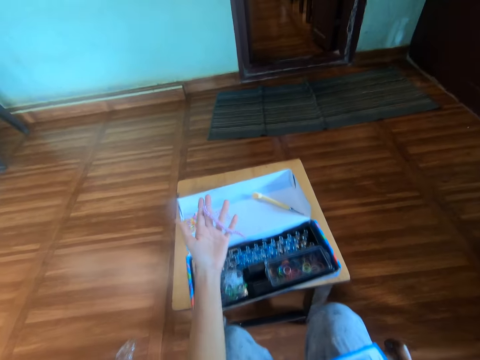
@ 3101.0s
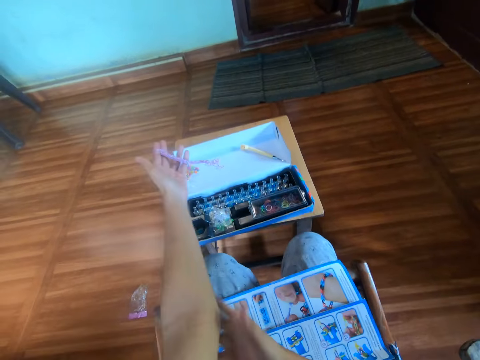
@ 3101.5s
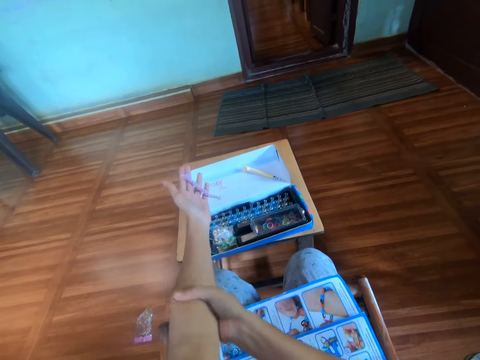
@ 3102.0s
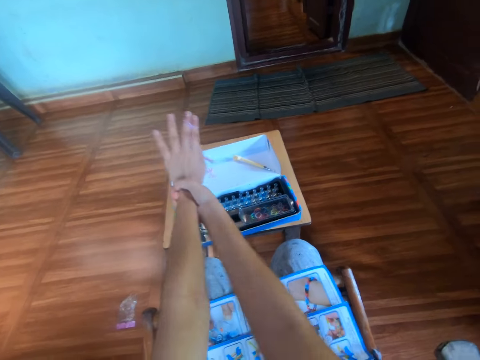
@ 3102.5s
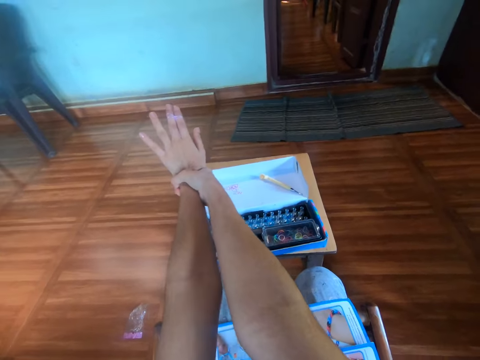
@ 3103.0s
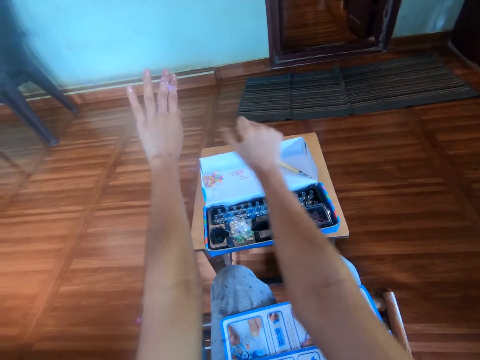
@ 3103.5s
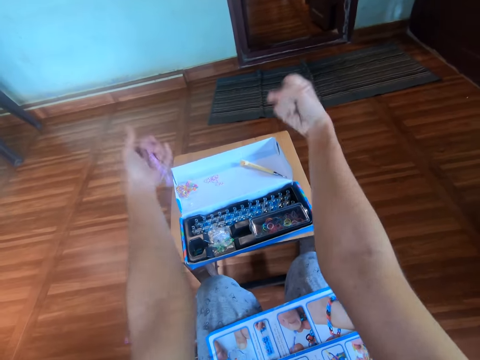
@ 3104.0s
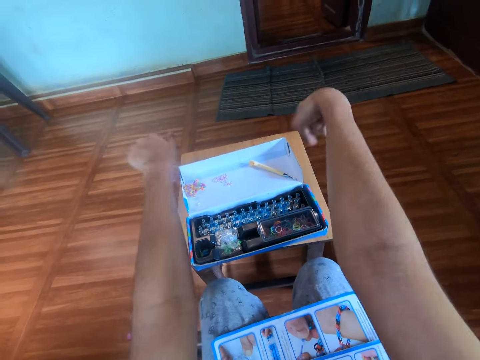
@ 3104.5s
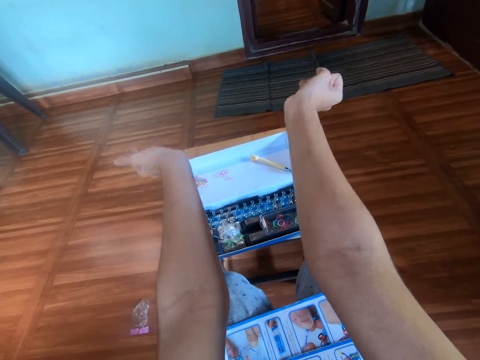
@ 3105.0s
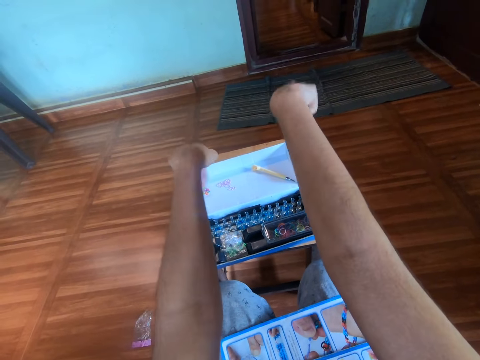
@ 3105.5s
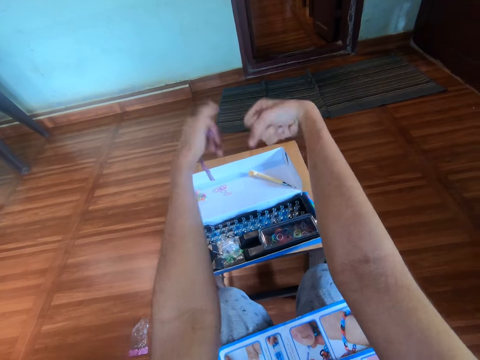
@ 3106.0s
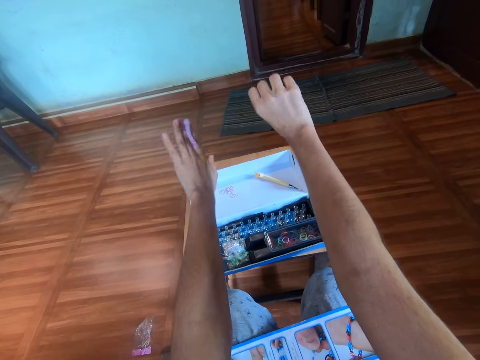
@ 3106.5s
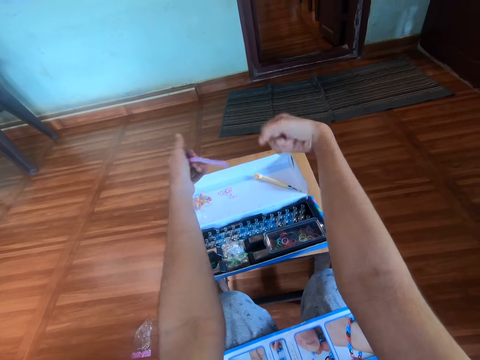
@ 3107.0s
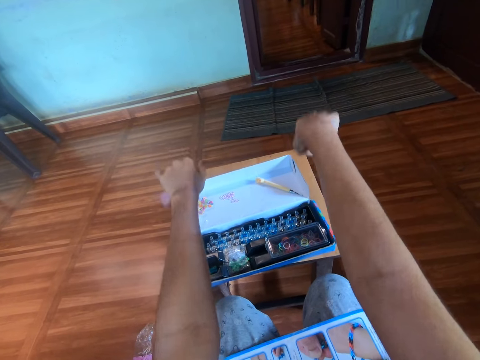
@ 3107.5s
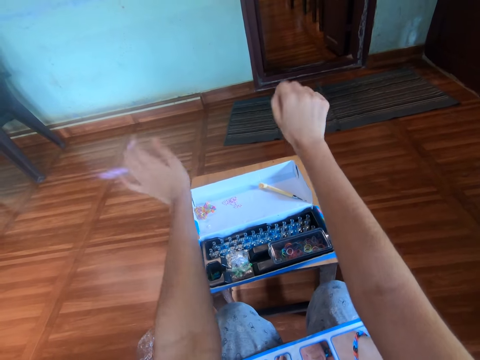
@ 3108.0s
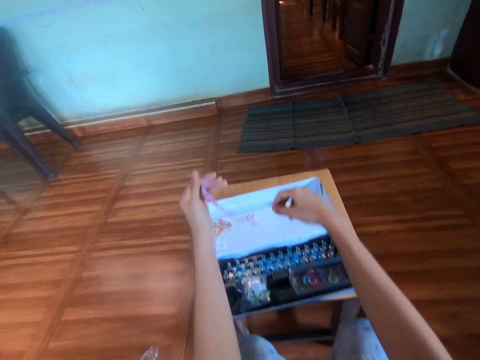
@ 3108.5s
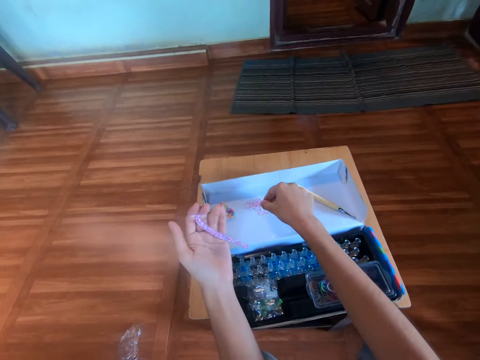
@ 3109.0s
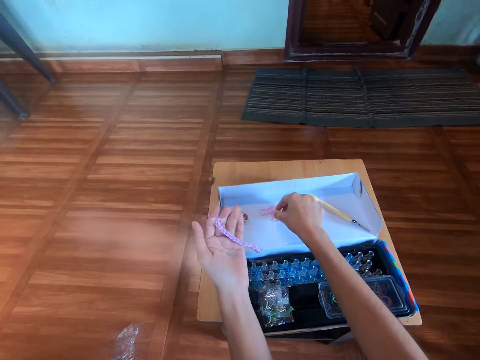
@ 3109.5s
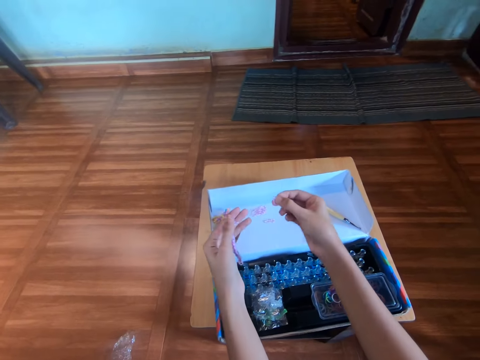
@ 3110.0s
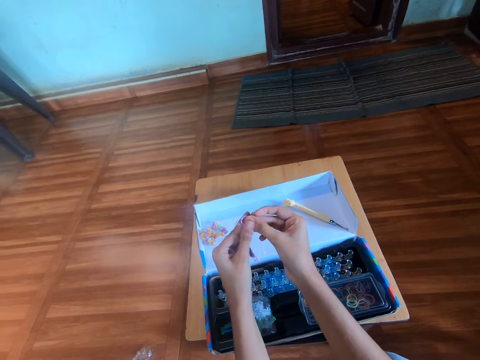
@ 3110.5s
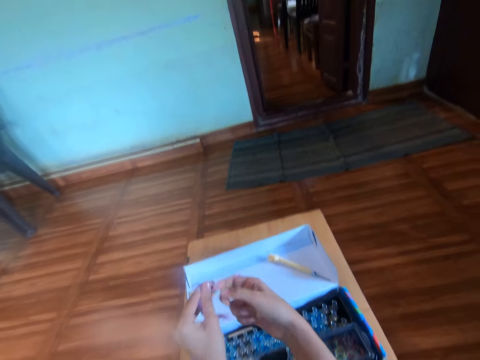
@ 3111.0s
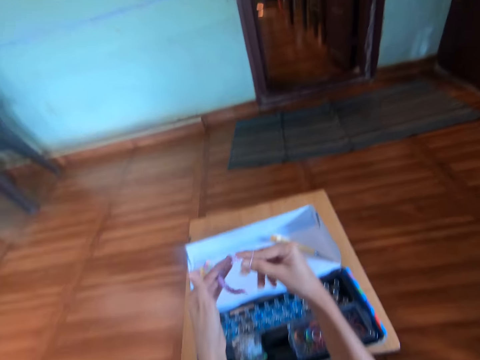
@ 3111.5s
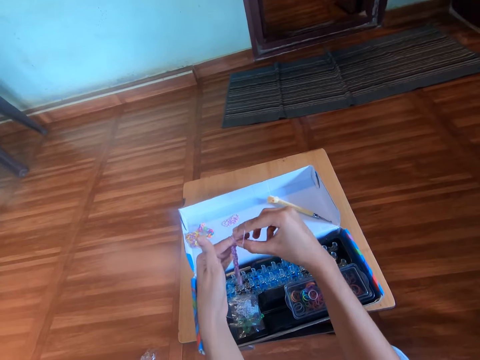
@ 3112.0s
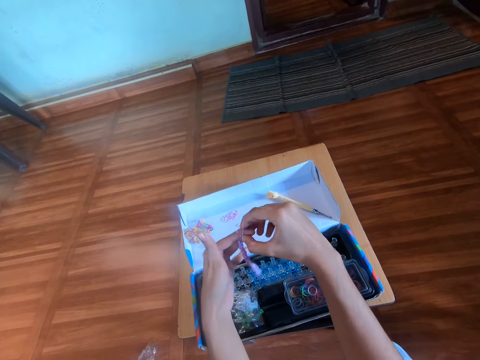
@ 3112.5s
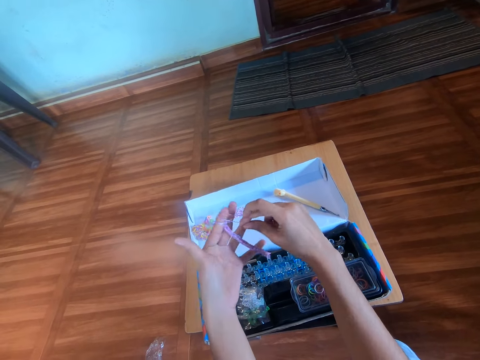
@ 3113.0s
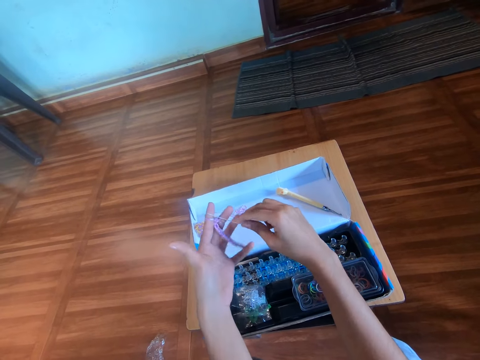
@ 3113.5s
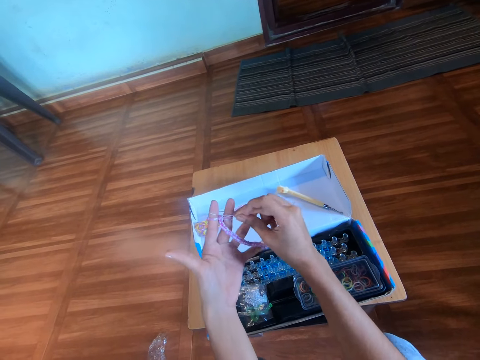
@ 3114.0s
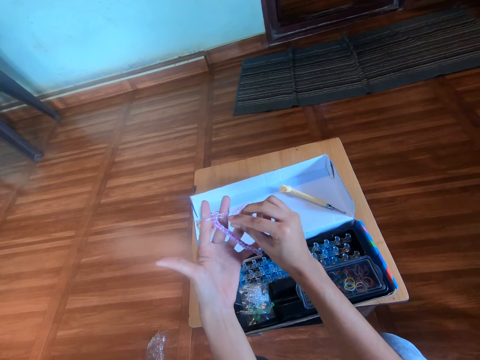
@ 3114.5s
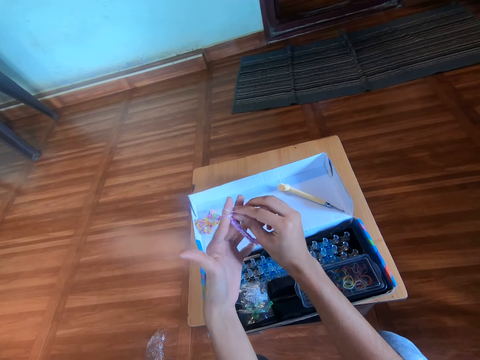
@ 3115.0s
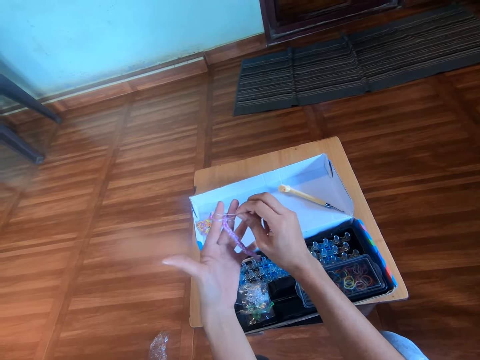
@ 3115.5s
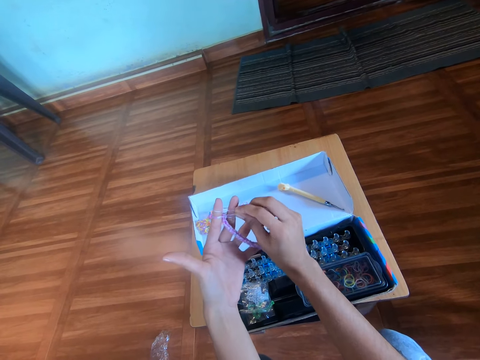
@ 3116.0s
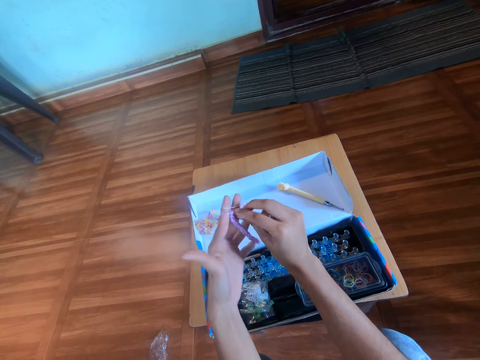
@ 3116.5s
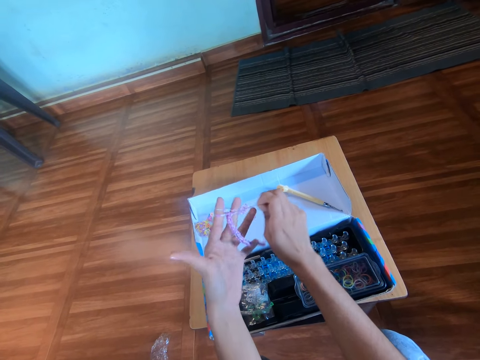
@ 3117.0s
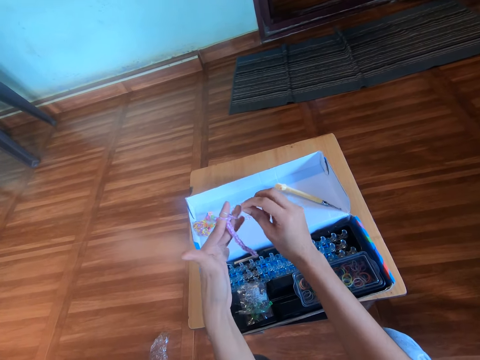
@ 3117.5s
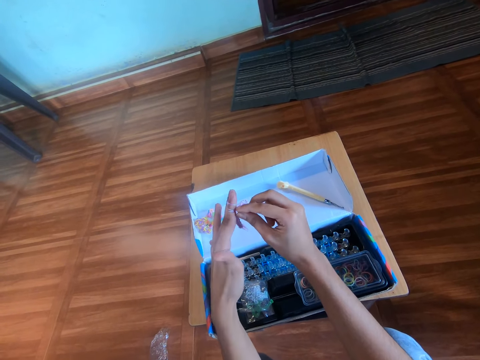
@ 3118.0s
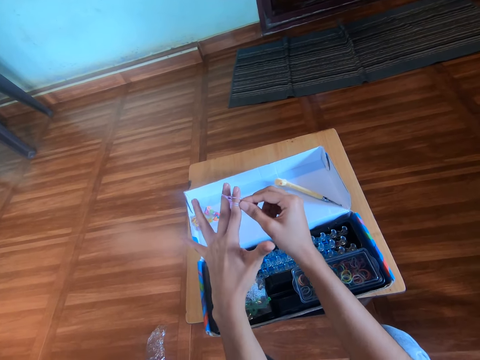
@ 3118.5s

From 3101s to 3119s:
The camera wearer holds the left arm with the right hand. They stretch the left hand. They stretch the left hand again. They move both wrists. They pick a rubber band from the pack with the right hand. They wear the rubber band on the left hand with the right hand. They knit the bracelet. They move the rubber band over the left finger with the right hand.

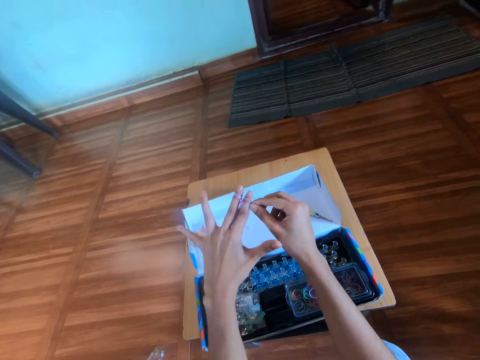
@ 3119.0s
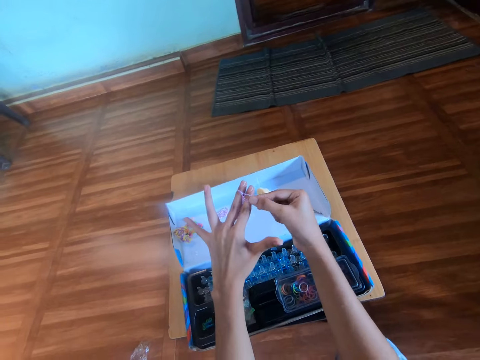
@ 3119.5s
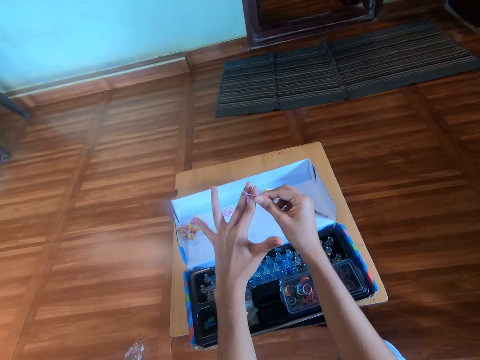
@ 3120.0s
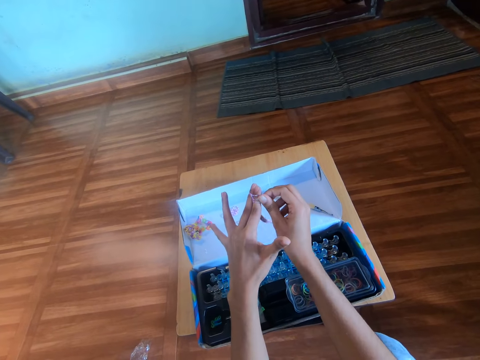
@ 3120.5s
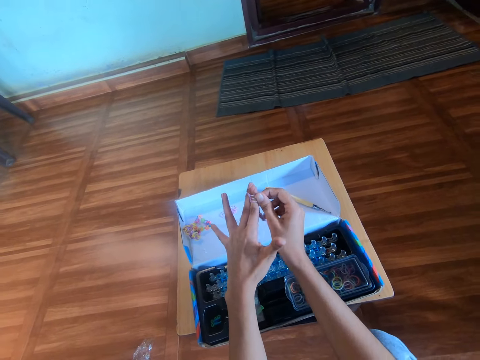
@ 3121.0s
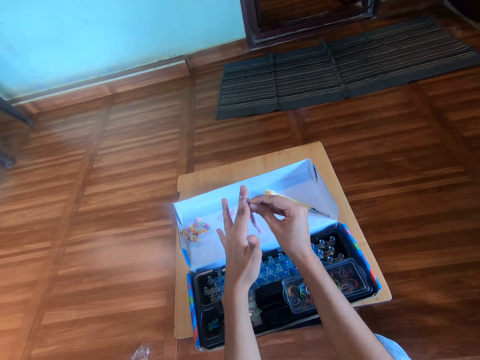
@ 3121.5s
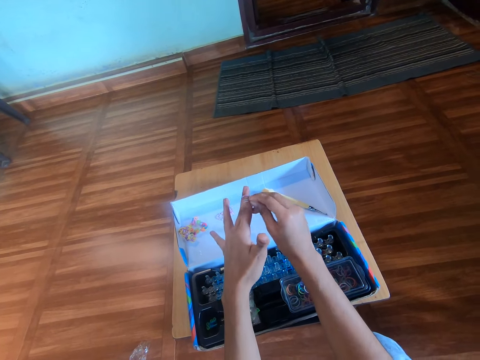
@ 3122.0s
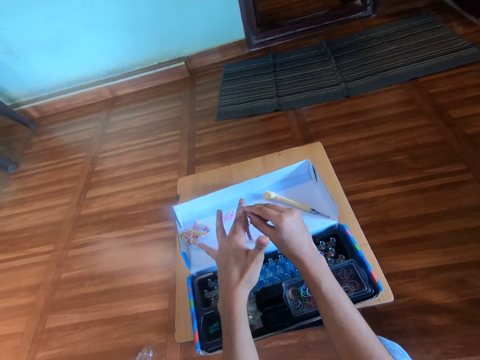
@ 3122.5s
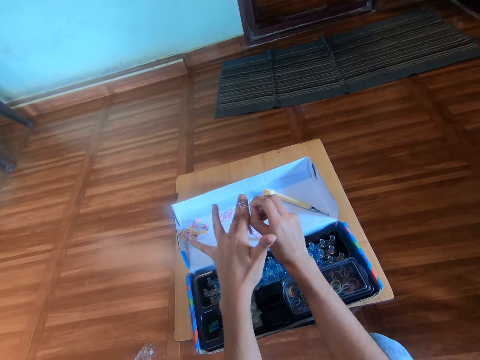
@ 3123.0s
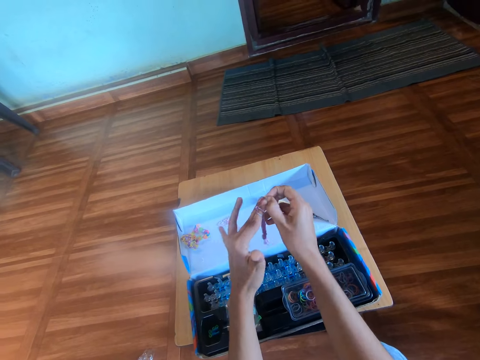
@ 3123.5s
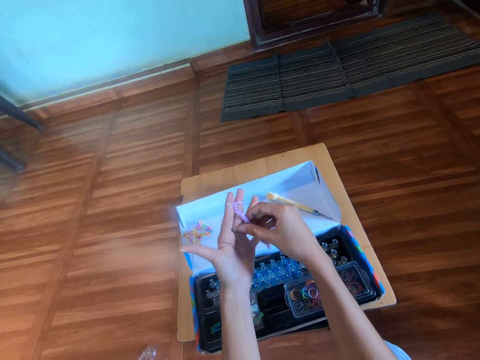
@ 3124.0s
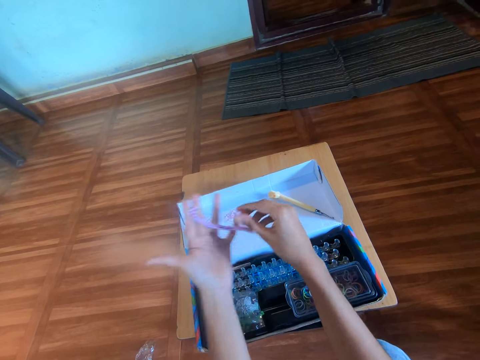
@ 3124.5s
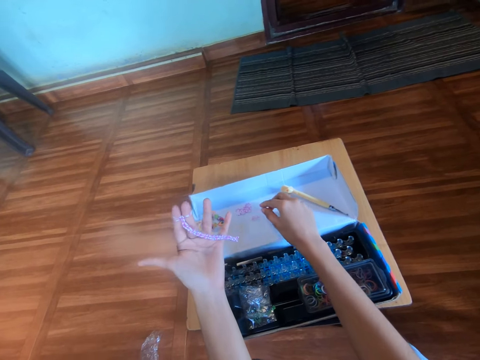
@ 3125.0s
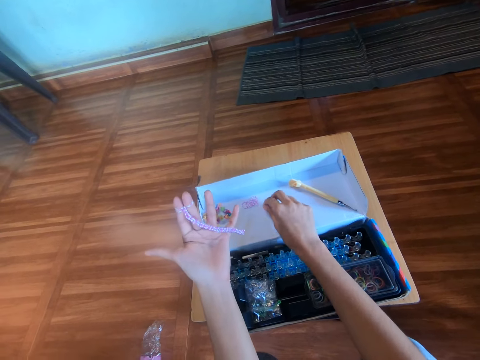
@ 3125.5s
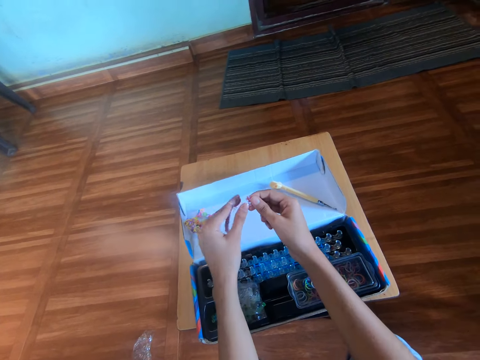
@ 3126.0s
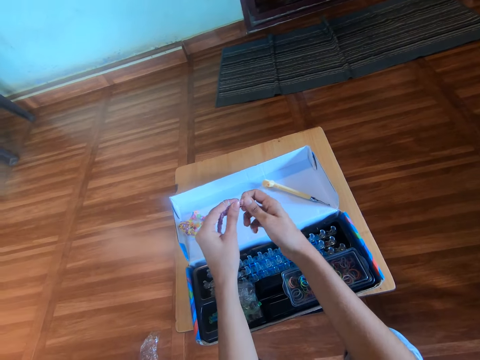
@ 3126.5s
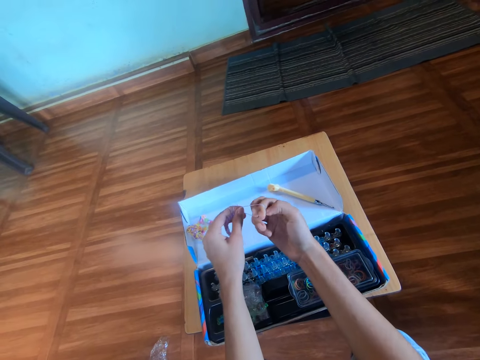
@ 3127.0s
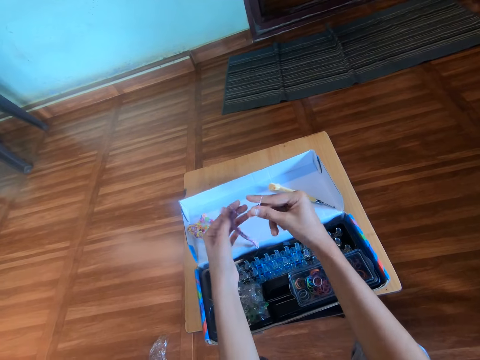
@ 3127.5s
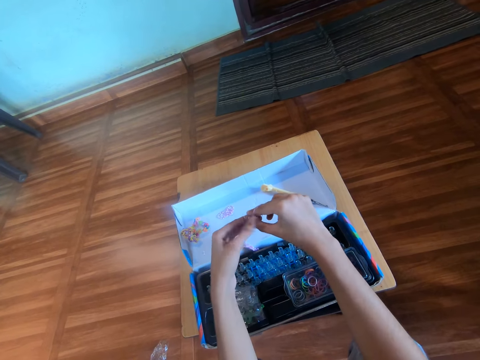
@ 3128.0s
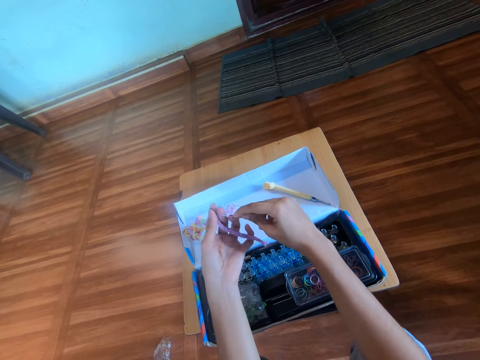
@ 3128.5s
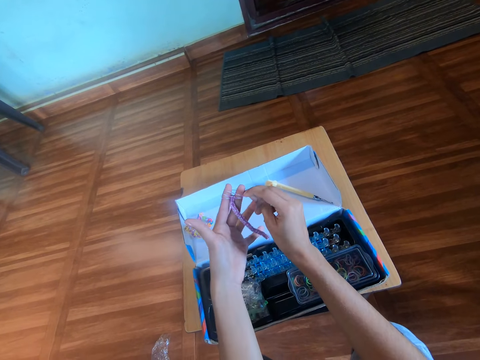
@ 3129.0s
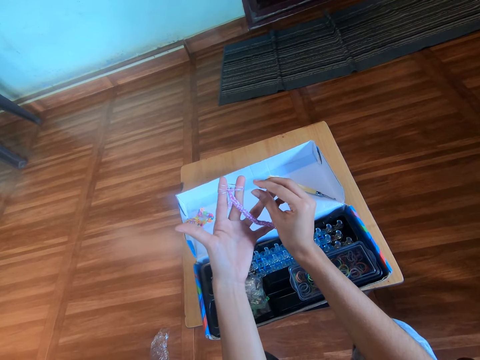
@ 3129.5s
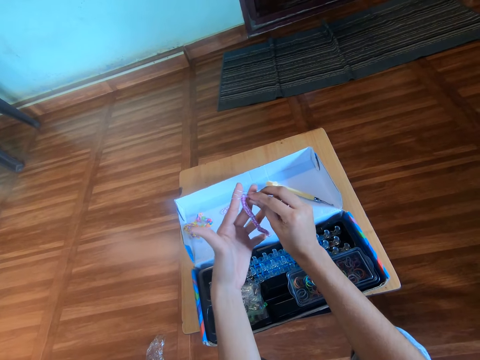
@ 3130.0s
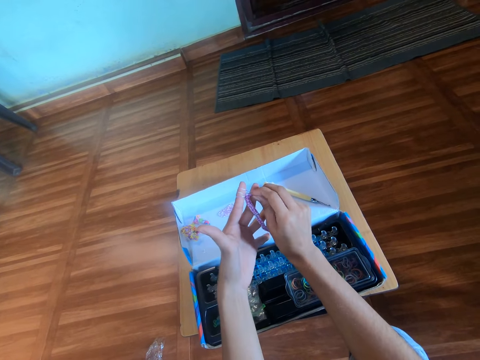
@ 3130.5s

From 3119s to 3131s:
The camera wearer stretches the long part of the bracelet with the right hand. They pick a rubber band from the pack with the right hand. They wear the rubber band on the left hand with the right hand. They knit the bracelet. They move the rubber band over the left finger with the right hand.
